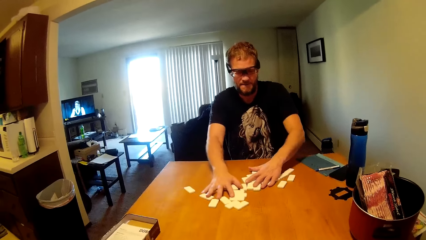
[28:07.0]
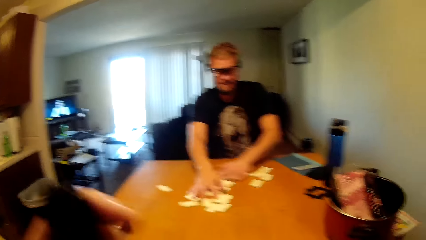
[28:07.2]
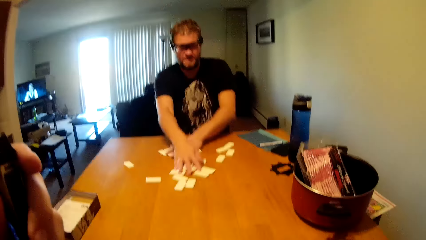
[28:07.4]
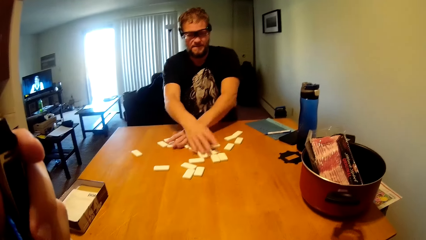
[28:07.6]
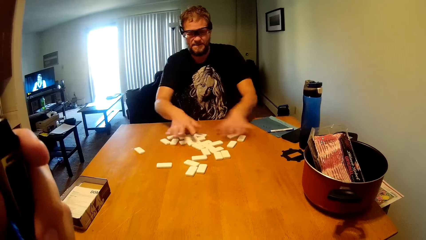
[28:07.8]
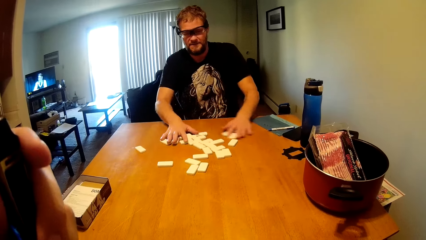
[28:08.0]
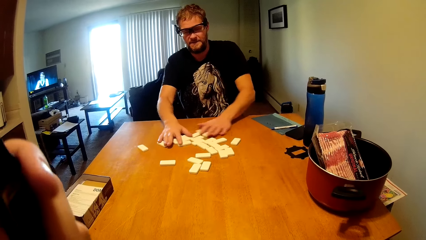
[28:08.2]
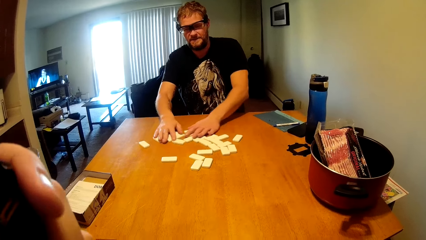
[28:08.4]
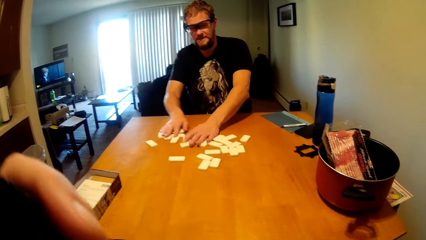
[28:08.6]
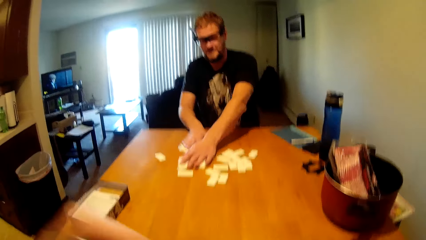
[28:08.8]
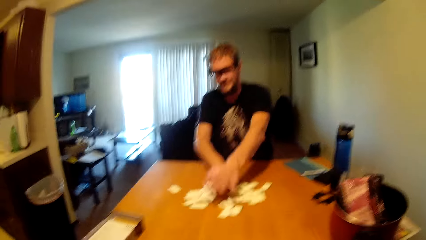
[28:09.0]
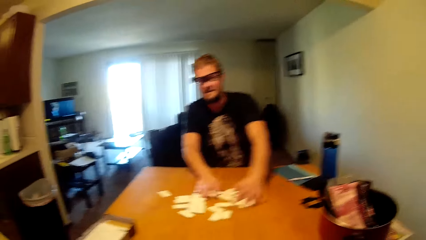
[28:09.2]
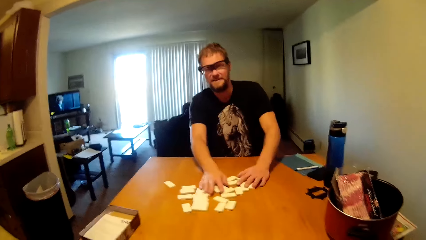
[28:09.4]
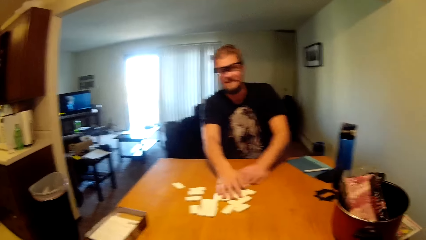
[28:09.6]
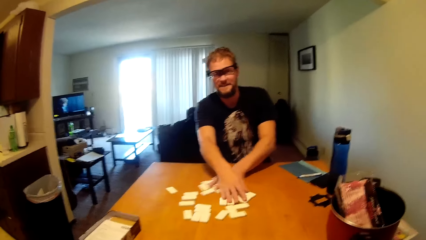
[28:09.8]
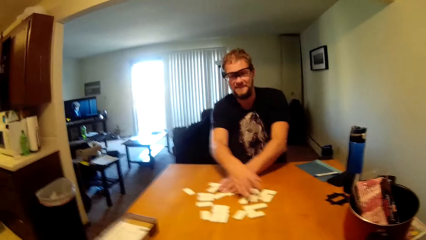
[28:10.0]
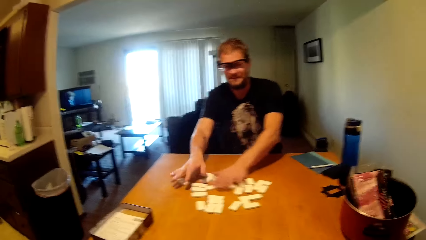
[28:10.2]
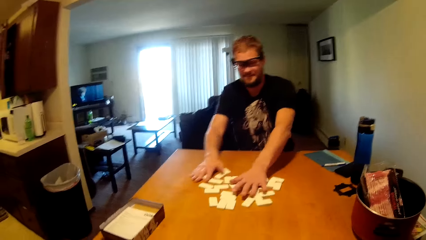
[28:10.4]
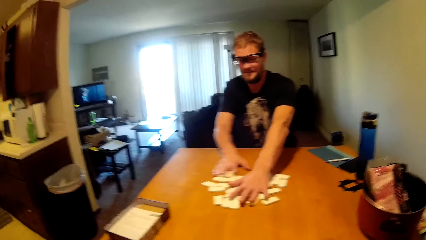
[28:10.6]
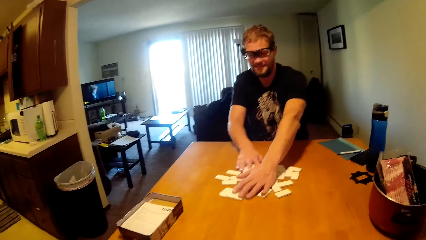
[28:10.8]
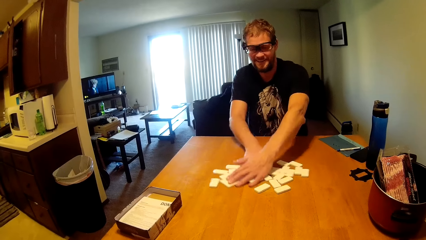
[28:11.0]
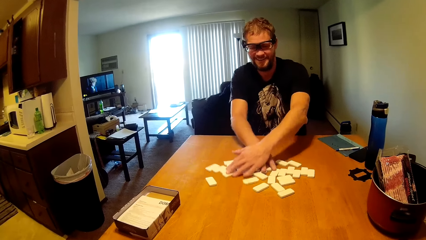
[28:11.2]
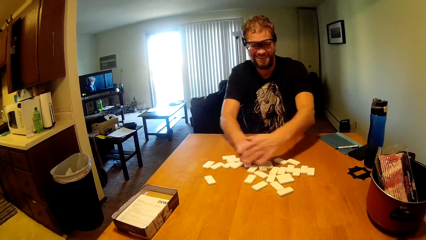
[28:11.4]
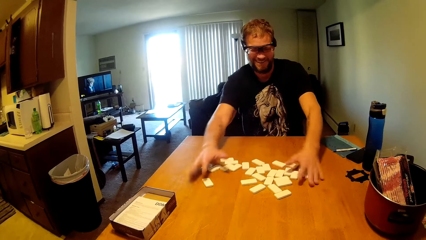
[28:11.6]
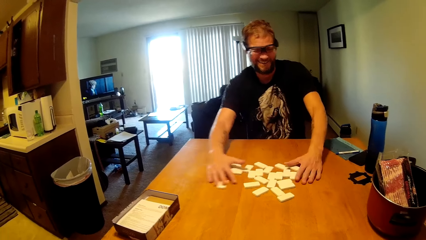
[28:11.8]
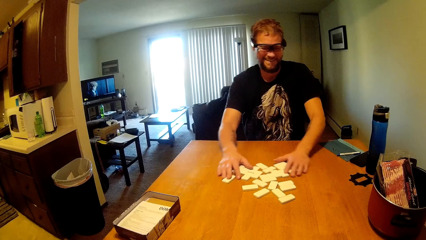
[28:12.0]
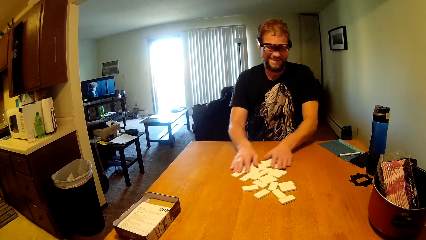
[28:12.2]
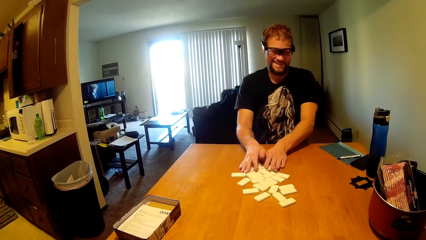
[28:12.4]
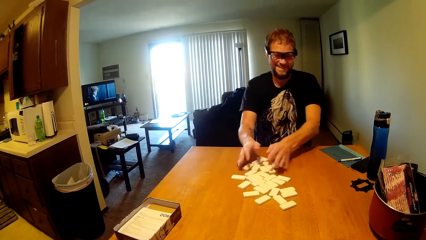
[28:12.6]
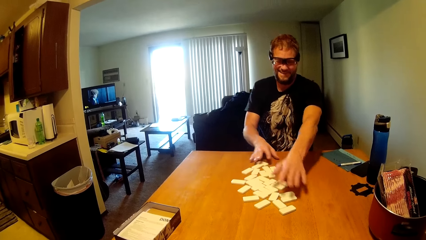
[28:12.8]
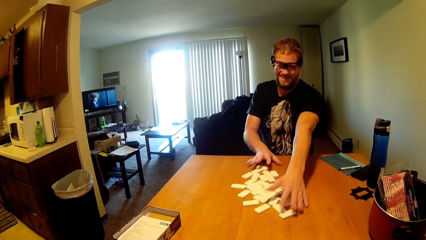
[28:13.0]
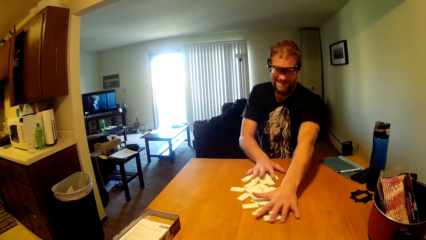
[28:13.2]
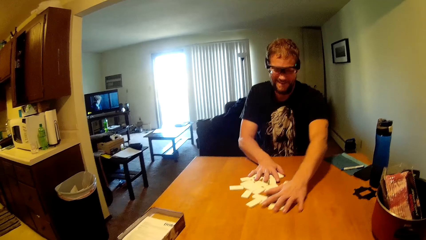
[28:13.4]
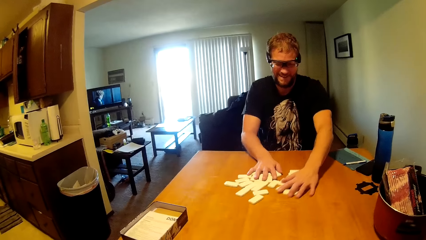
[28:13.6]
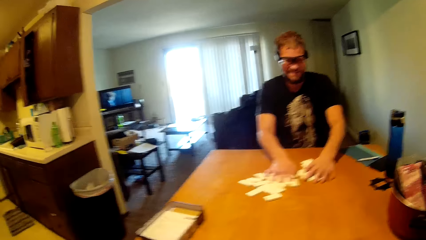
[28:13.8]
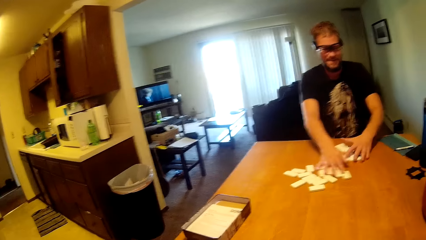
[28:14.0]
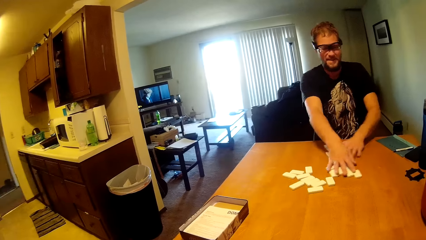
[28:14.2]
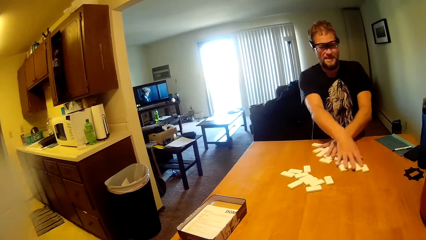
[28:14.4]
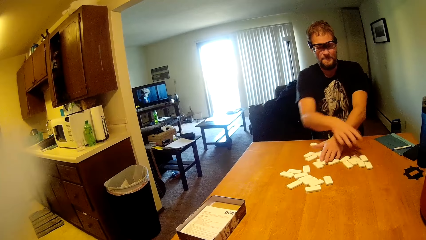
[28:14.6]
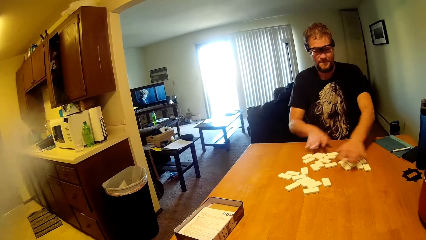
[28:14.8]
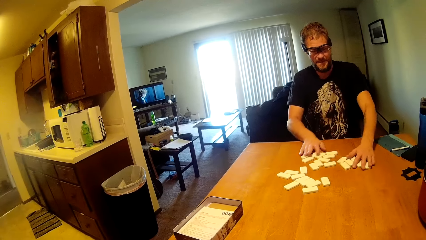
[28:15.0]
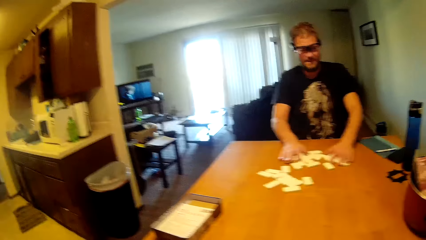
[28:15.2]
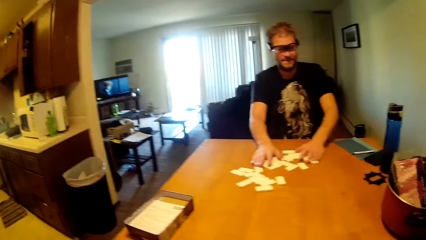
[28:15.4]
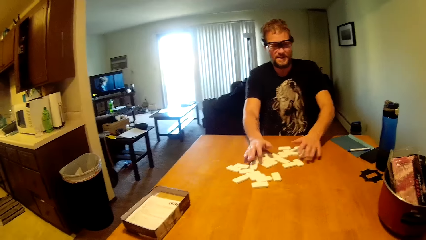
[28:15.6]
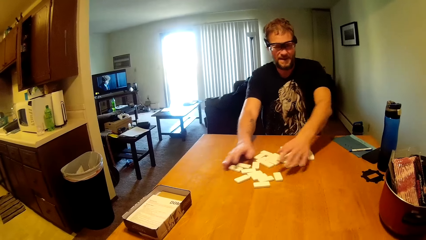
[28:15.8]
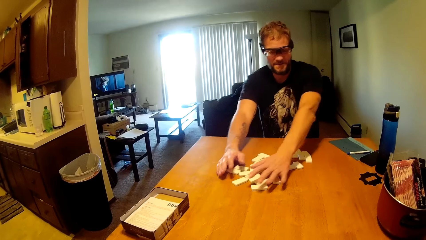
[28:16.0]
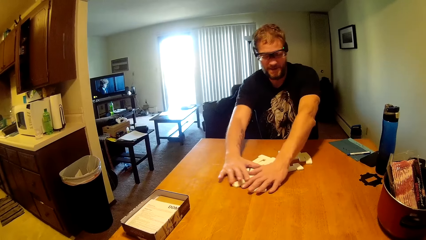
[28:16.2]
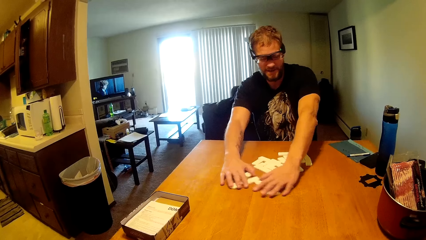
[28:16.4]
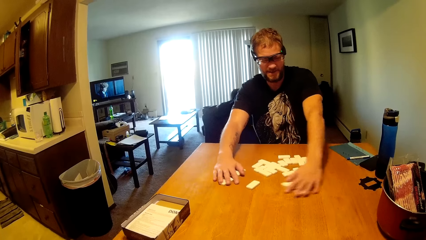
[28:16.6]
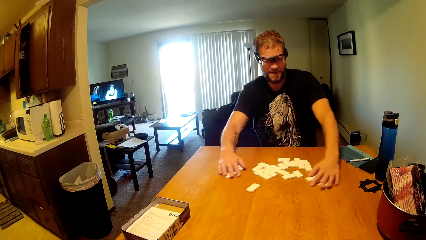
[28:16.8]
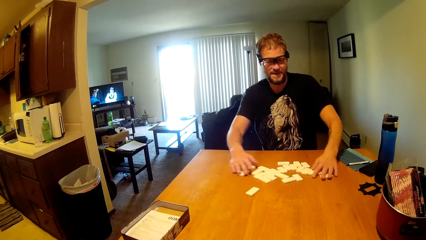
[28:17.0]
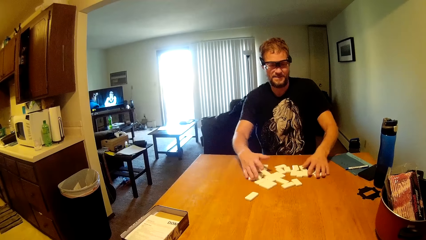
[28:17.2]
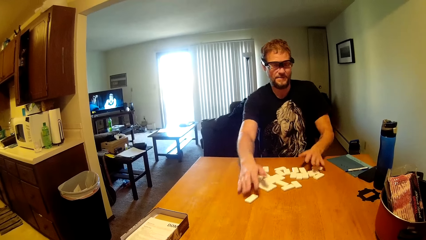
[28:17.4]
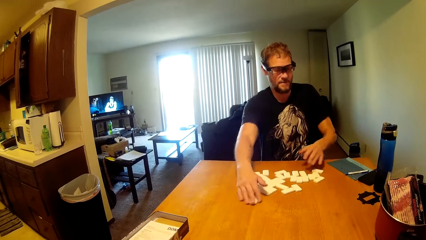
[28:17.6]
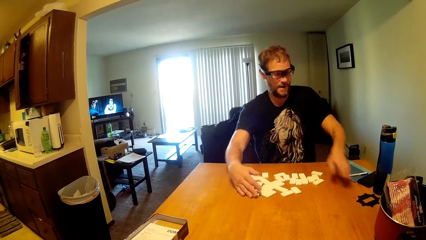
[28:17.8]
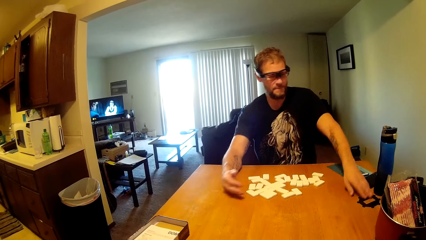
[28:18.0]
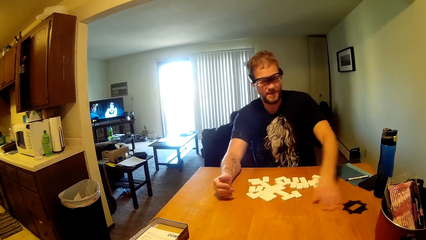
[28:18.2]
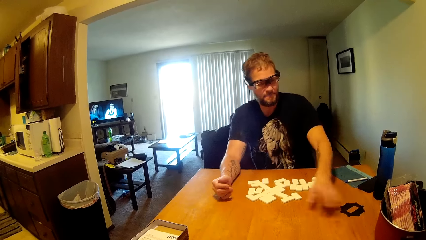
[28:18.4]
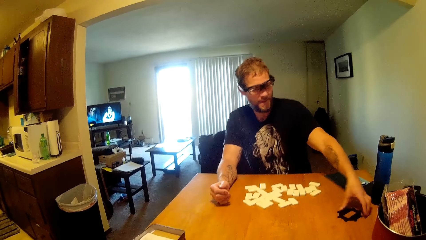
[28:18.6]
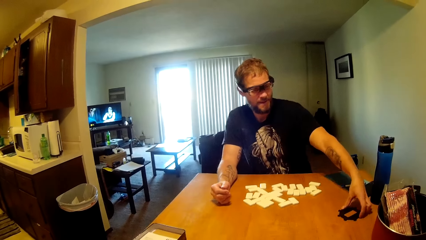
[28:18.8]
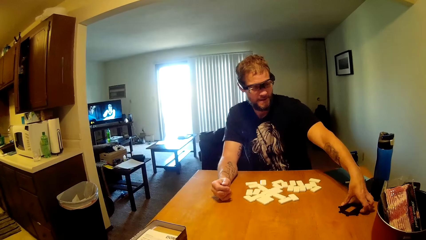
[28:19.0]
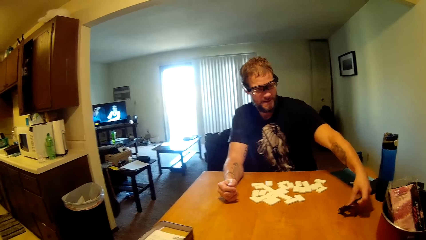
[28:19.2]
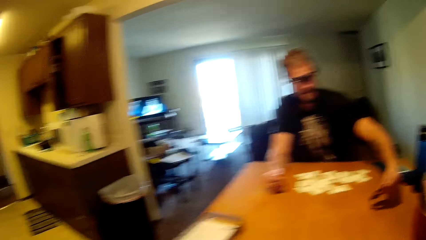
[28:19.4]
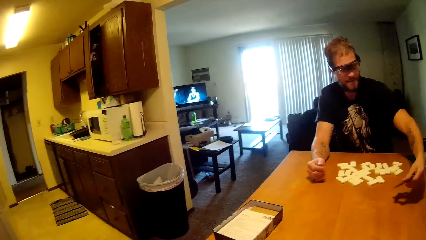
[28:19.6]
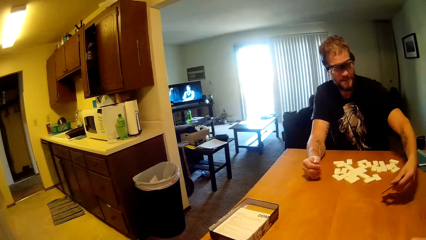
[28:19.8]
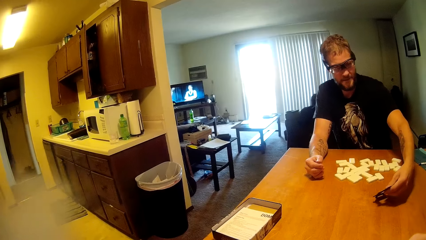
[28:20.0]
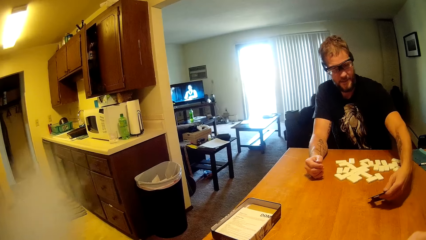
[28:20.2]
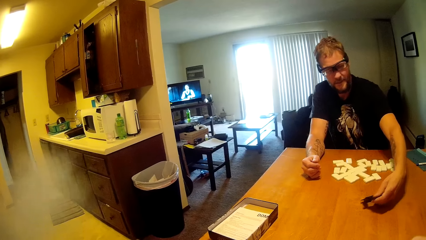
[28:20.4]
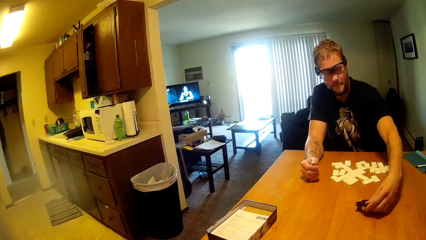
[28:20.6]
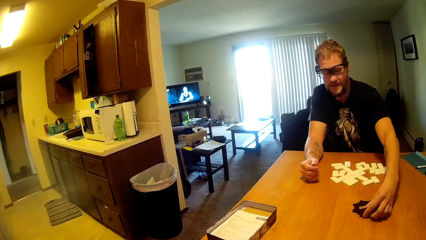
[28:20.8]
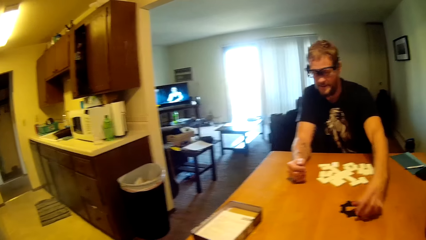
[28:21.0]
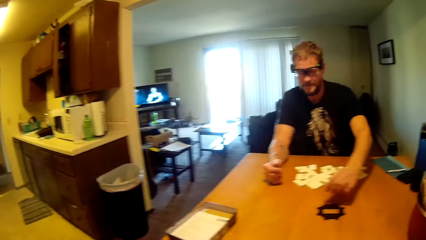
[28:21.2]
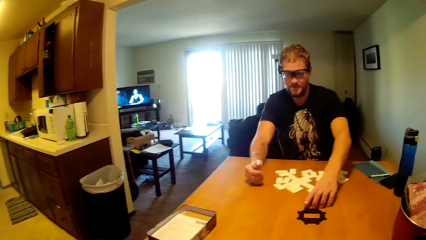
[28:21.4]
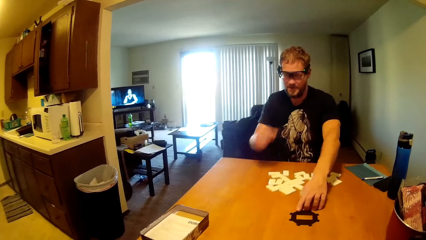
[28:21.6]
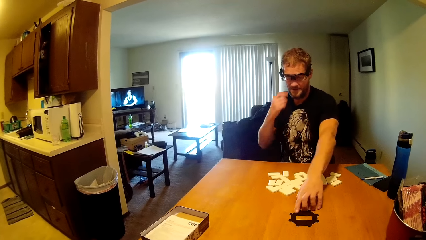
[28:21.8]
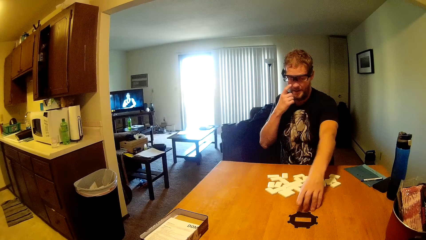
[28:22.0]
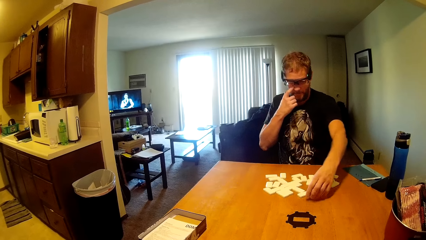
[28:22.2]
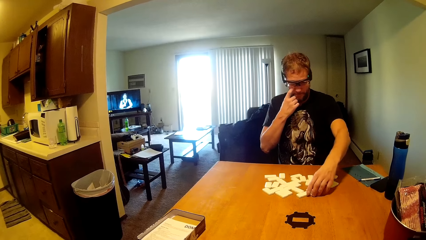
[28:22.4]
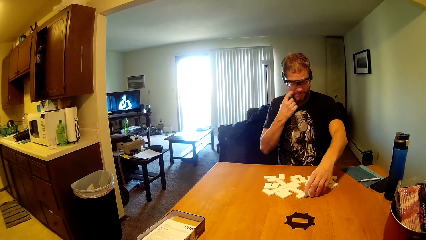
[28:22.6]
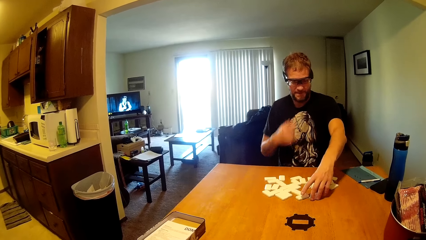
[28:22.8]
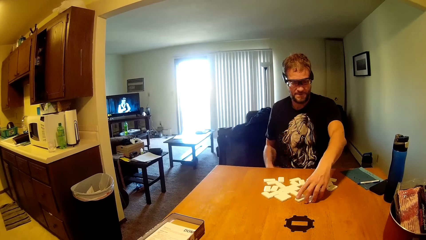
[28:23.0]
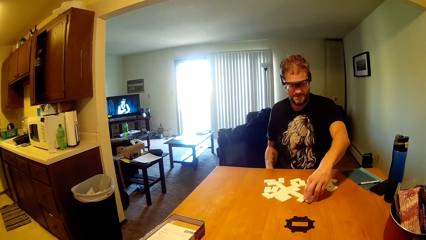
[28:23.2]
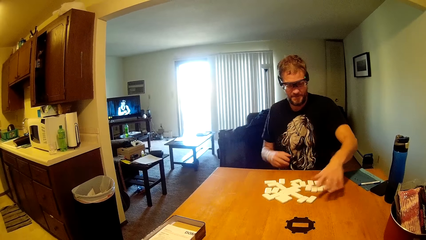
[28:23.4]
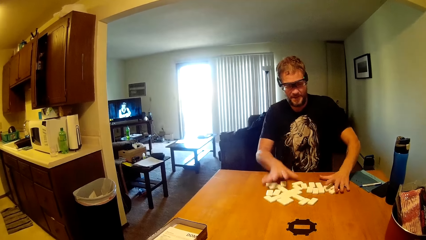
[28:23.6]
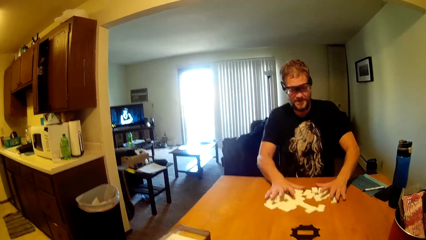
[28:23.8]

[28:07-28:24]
The camera wearer lifts his hand. A man mixes dice in his hands. The man picks up something on the table. The man checks the object. The man positions the object on the table.
